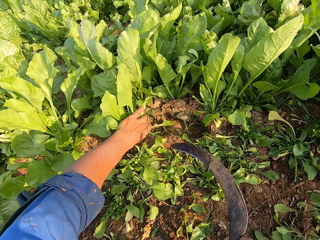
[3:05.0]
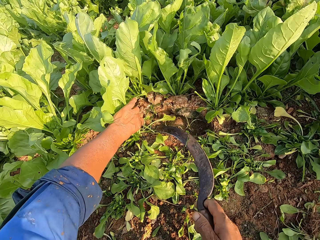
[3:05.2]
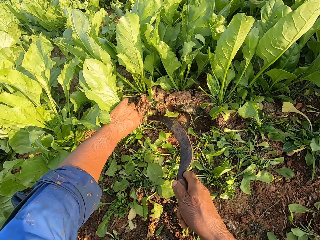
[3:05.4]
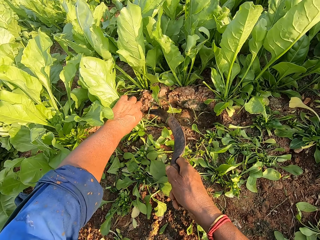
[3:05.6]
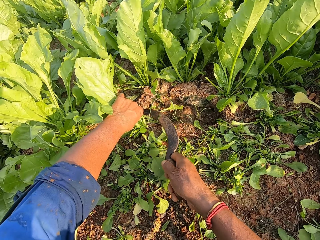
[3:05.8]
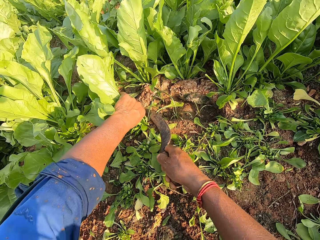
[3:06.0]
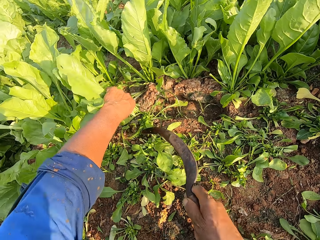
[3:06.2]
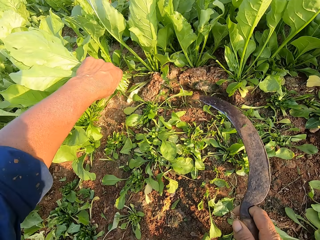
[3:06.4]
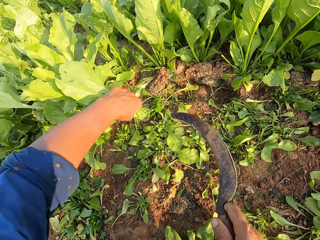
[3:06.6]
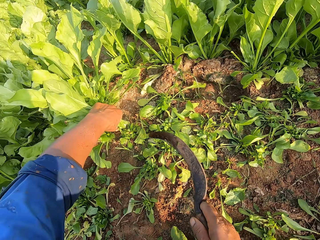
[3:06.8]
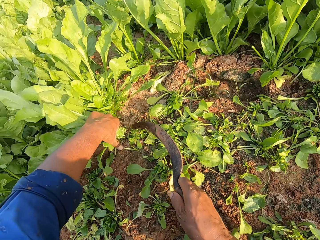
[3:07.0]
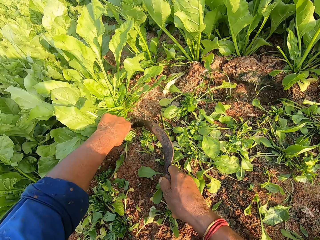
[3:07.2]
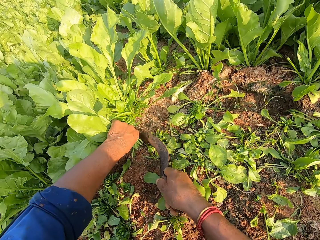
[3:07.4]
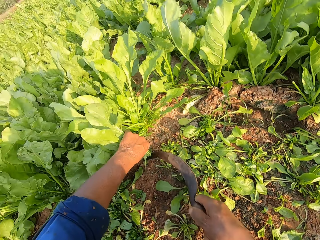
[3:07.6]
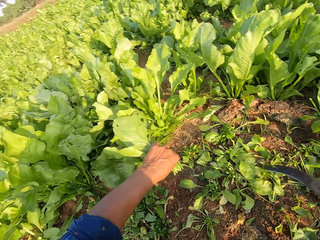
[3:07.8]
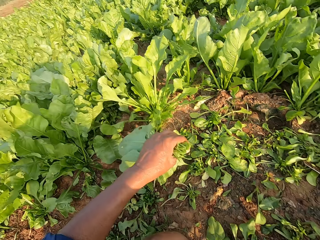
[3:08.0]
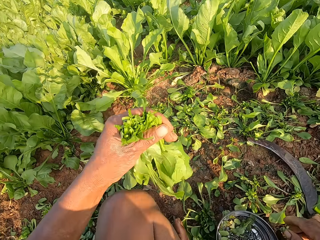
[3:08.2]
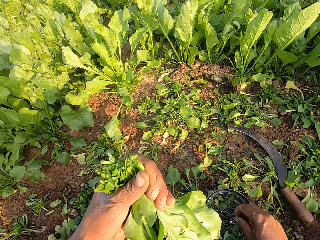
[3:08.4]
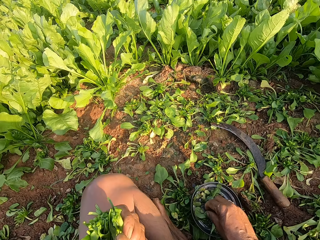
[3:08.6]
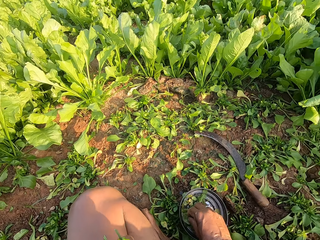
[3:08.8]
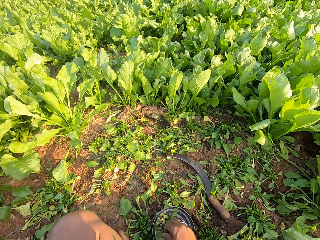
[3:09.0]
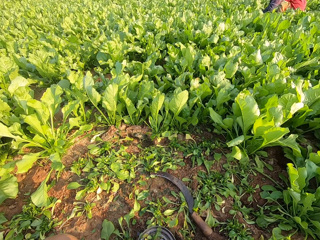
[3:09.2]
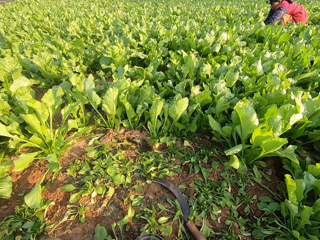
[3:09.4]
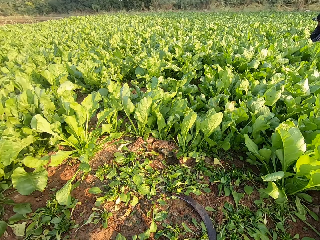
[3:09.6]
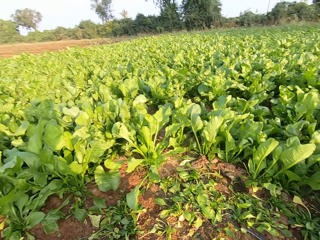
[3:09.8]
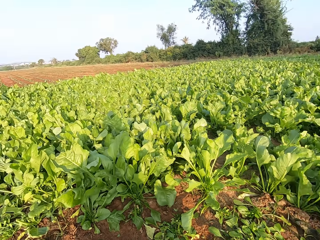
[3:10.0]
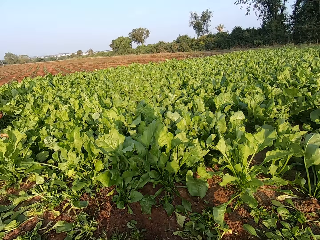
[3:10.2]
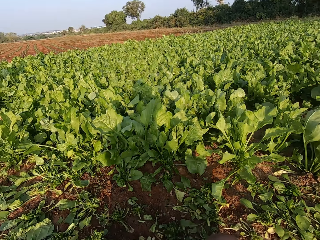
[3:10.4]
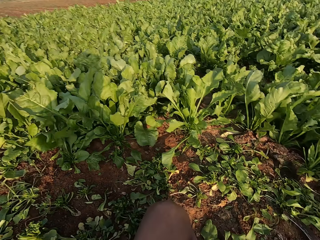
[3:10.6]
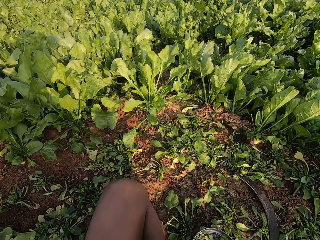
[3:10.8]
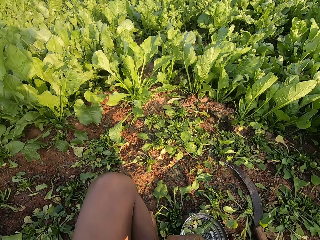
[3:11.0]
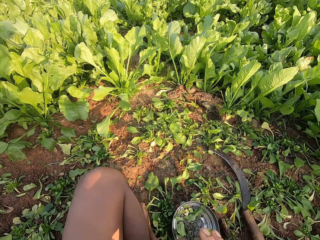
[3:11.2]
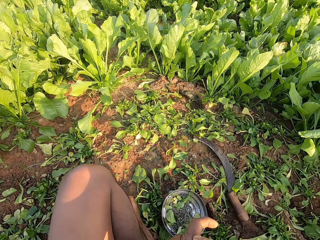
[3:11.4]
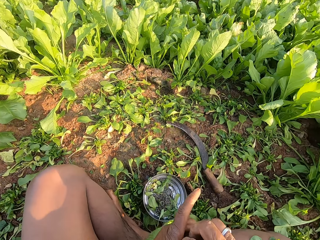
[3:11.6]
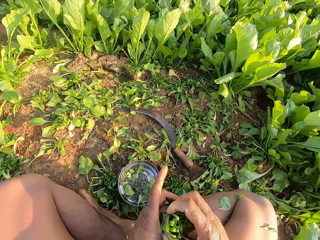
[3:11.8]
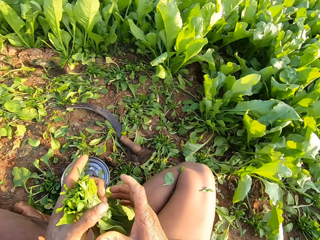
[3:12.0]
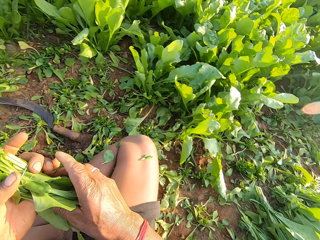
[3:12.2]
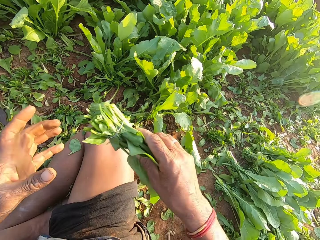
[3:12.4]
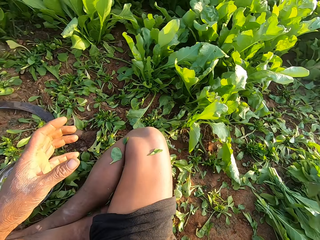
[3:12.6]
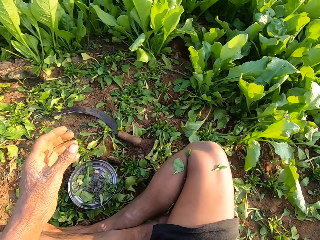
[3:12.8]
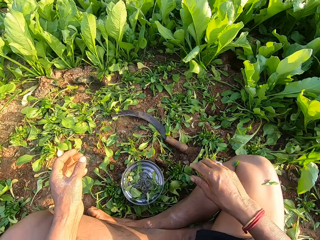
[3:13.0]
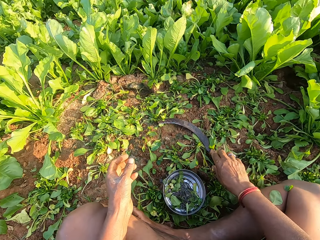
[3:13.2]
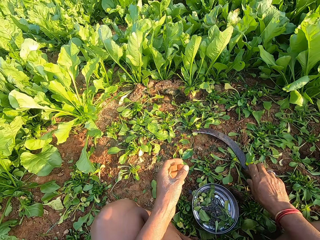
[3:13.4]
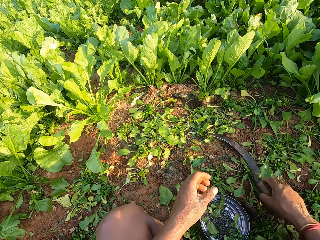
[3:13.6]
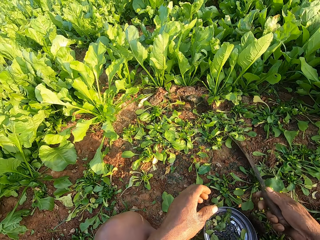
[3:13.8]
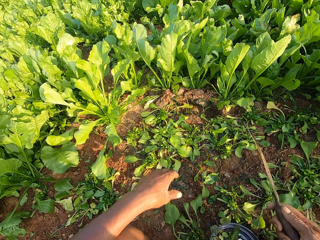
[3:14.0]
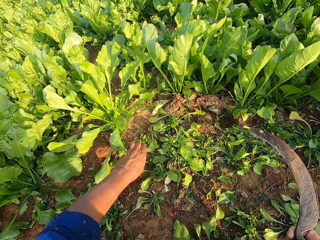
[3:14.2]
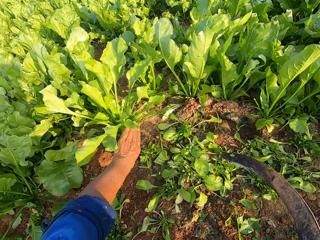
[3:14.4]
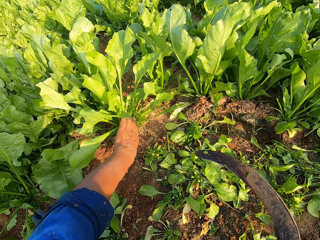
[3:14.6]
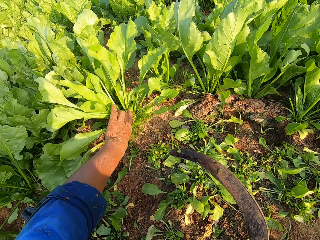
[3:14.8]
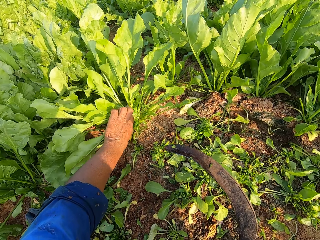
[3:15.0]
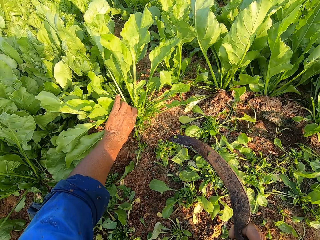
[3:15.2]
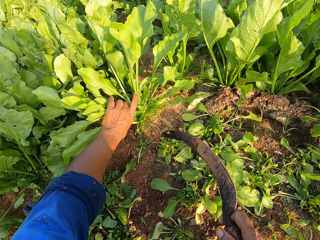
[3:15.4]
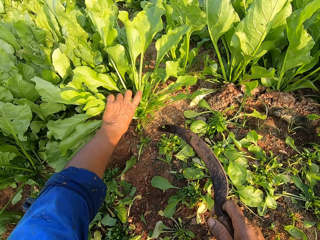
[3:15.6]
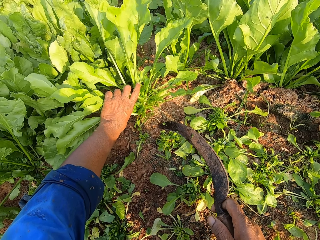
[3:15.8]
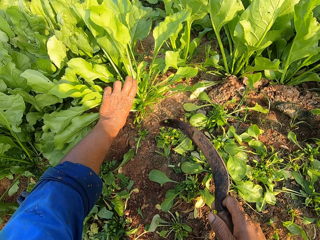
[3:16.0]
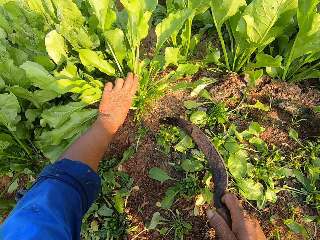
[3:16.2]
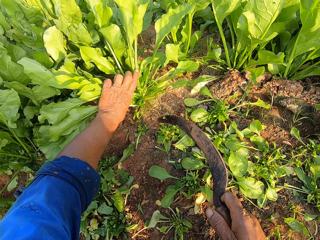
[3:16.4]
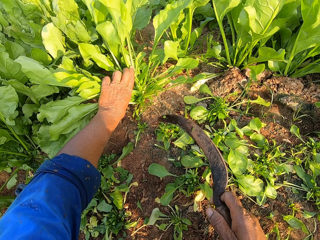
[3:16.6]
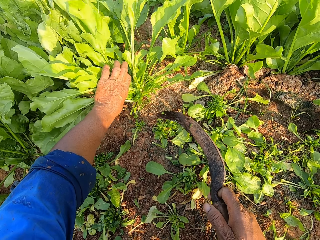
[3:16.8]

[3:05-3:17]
The camera wearer holds the spinach on the ground with his left hand. He cuts the spinach from the ground with the sickle in his right hand. He plucks the leaves. He holds the spinach on the ground with his left hand. He cuts the spinach from the ground with the sickle in his right hand. He picks the spinach from the ground with his left hand. He picks a rubber band from the bowl with his right hand. He binds the spinach in his left hand with the rubber band with both hands. He passes the spinach from his left hand to his right hand. He picks the sickle from the ground with his right hand. He holds the spinach on the ground with his left hand. He plucks the leaves.

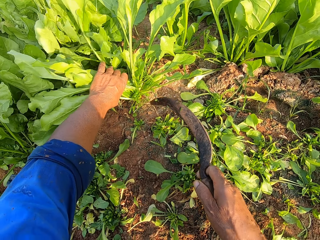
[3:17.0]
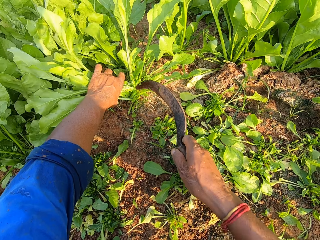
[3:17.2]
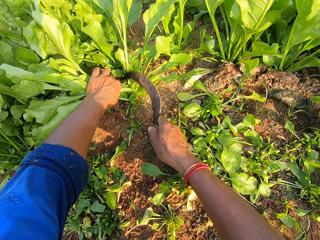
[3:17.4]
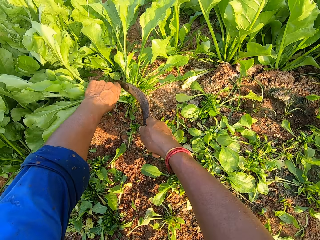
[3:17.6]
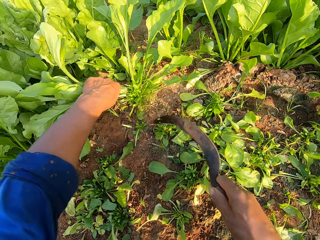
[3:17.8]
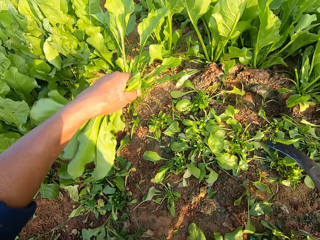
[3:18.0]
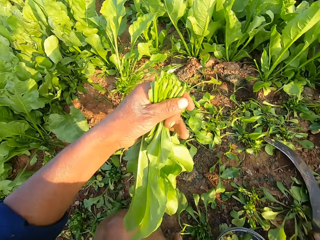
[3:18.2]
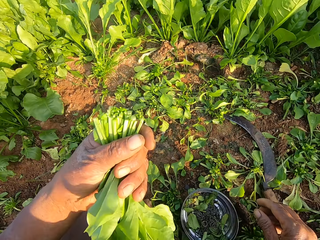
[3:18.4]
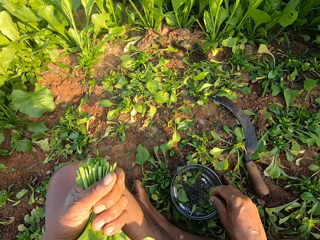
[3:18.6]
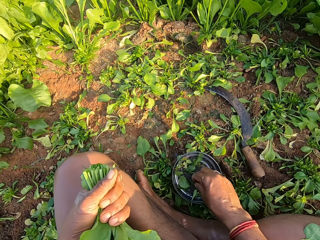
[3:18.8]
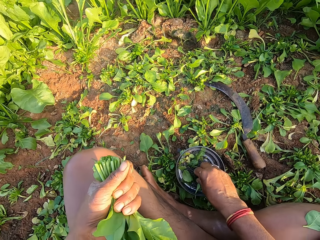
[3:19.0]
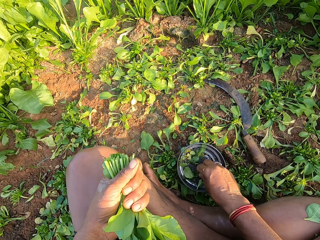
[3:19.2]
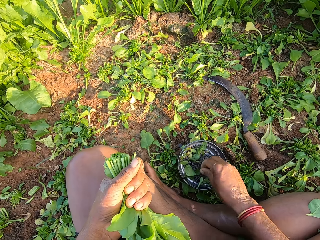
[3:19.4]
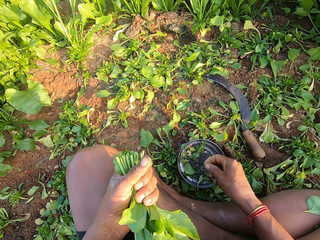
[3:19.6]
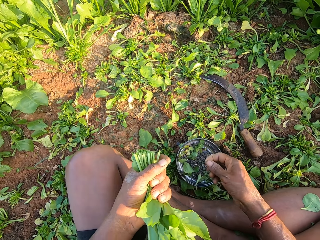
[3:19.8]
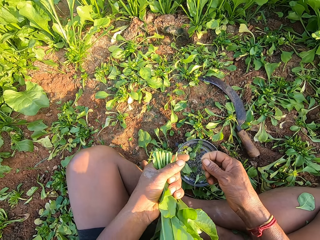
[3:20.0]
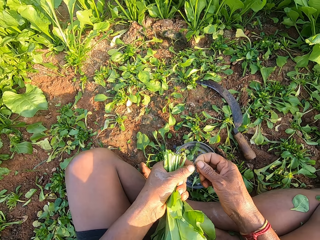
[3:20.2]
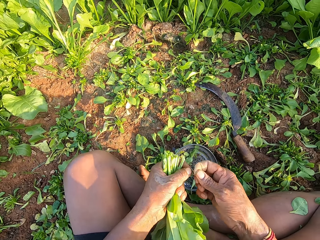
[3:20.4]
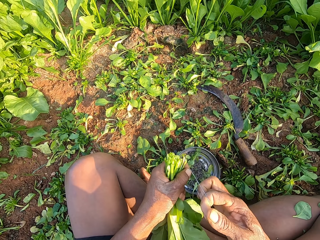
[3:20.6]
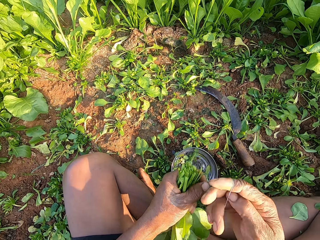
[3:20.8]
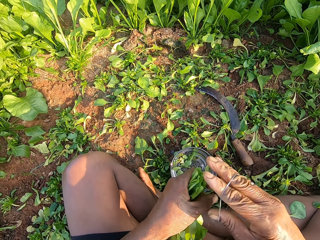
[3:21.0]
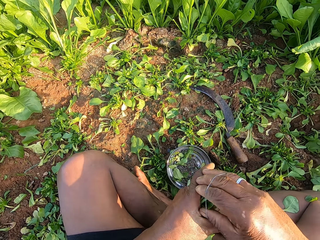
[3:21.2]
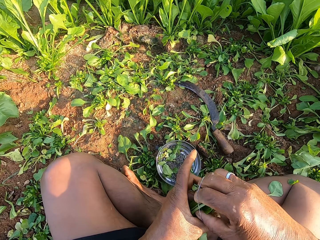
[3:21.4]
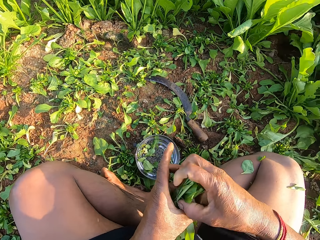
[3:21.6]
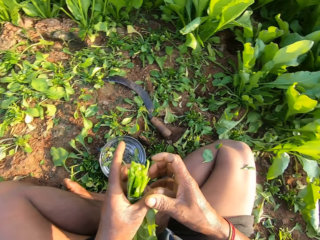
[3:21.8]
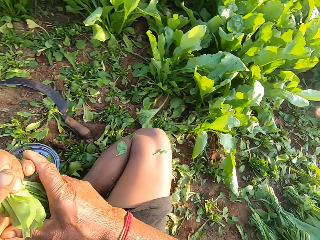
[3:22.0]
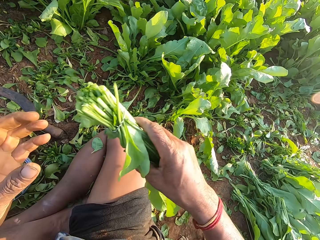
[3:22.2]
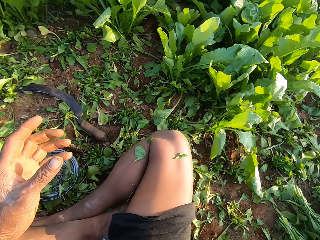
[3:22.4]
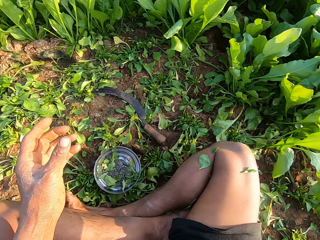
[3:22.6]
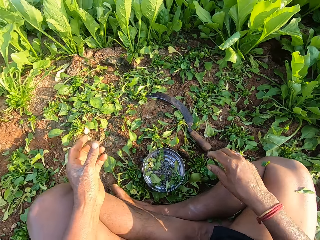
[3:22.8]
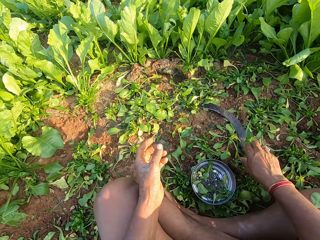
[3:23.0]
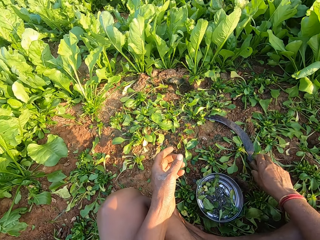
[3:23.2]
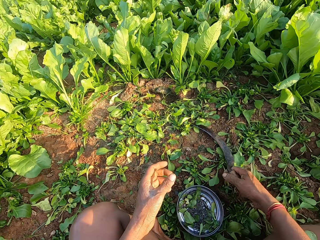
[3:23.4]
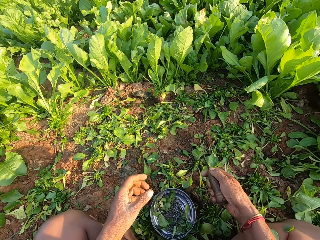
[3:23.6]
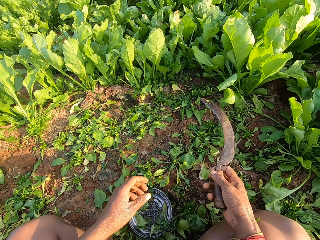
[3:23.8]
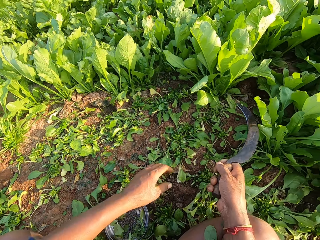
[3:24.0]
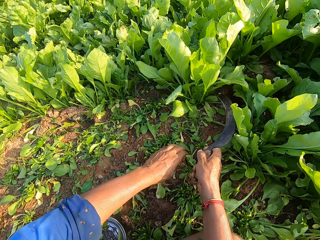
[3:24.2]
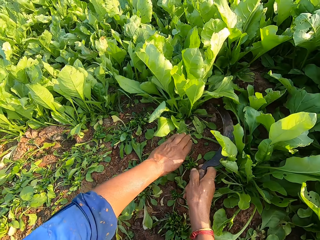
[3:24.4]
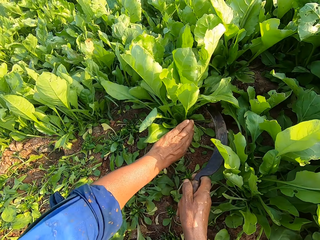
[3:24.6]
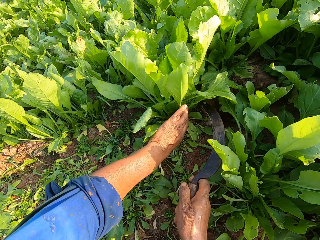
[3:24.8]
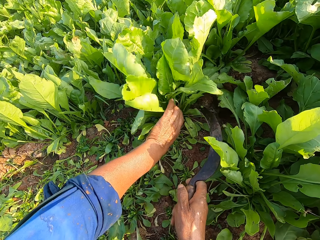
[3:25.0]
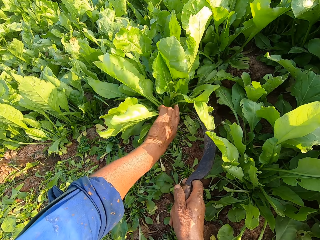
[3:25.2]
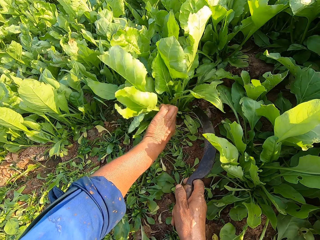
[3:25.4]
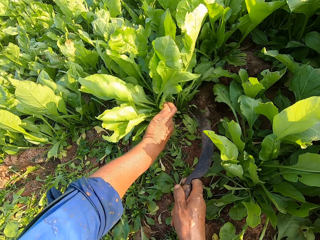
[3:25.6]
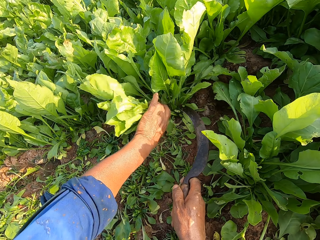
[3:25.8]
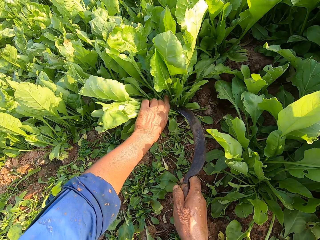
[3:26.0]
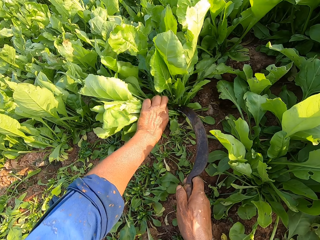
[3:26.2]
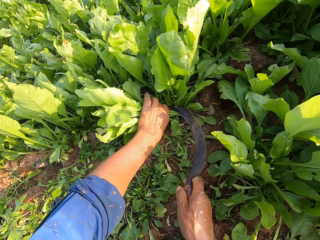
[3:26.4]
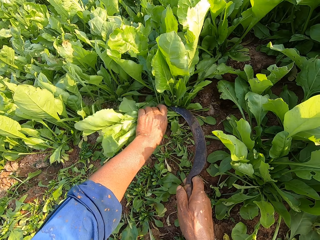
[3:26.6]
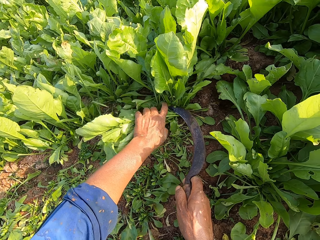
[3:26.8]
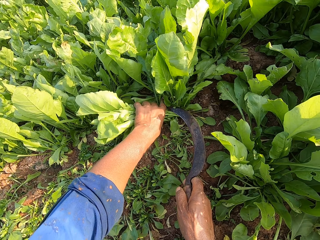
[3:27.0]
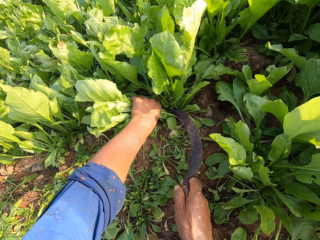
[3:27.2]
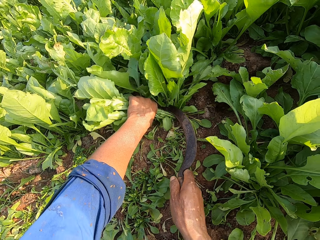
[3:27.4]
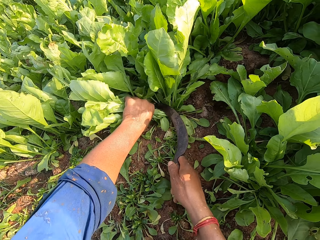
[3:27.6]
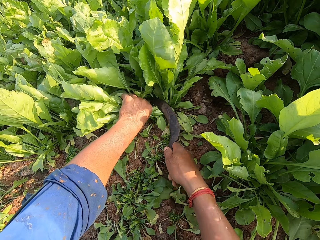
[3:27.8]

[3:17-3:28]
The camera wearer cuts the spinach from the ground with the sickle in his right hand. He picks the spinach from the ground with his right hand. He drops the sickle on the ground with his right hand. He picks a rubber band from the bowl with his right hand. He binds the spinach in his left hand with the rubber band with both hands. He passes the spinach from his left hand to his right hand. He picks the sickle from the ground with his right hand. He holds the spinach on the ground with his left hand. He plucks the leaves.
